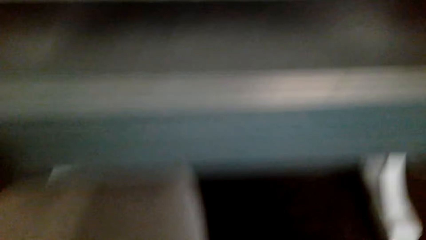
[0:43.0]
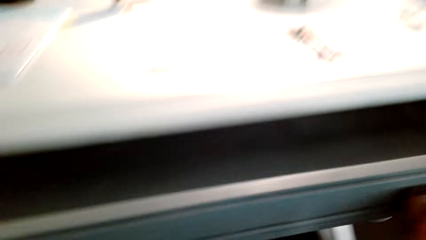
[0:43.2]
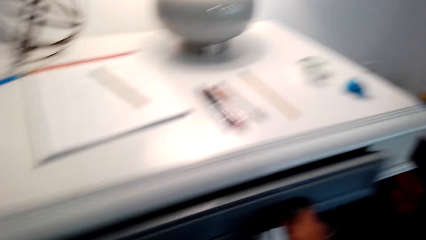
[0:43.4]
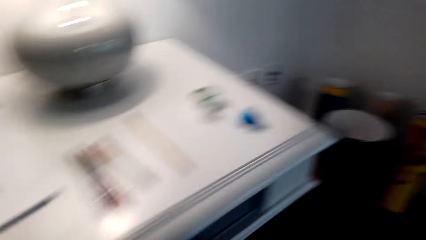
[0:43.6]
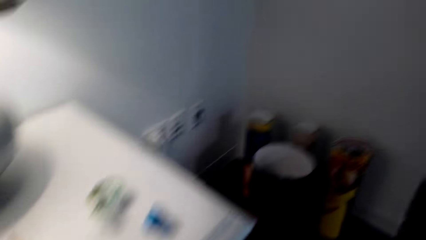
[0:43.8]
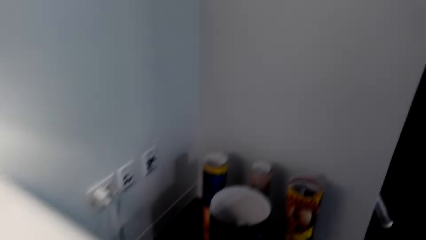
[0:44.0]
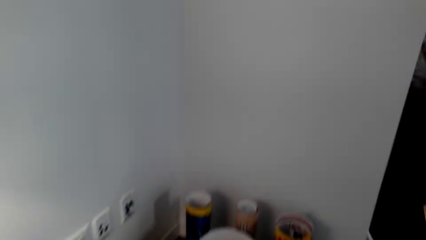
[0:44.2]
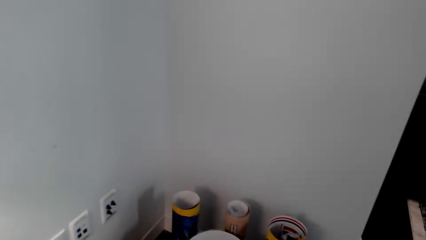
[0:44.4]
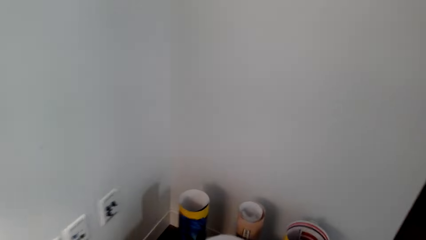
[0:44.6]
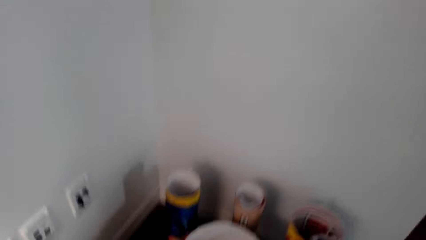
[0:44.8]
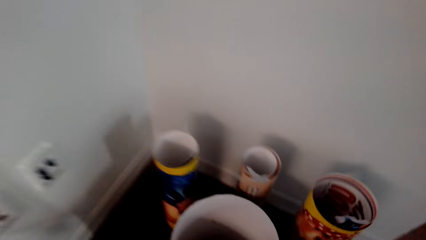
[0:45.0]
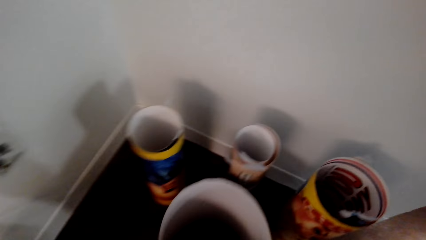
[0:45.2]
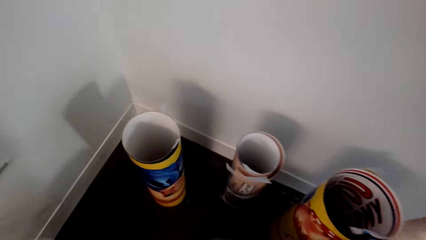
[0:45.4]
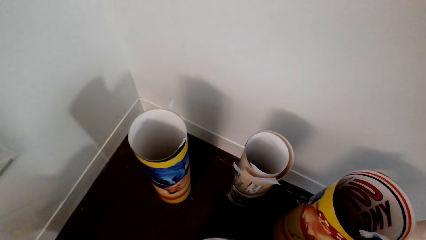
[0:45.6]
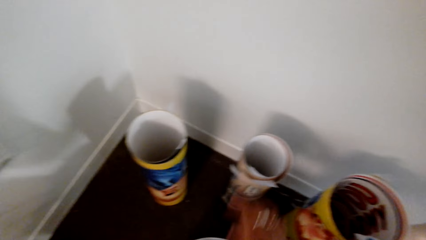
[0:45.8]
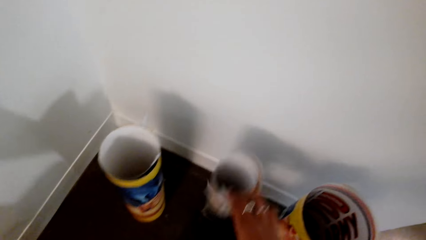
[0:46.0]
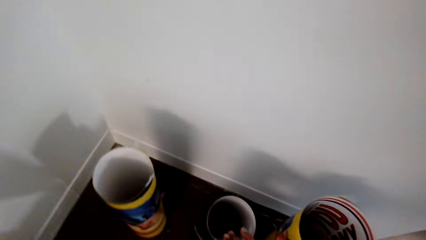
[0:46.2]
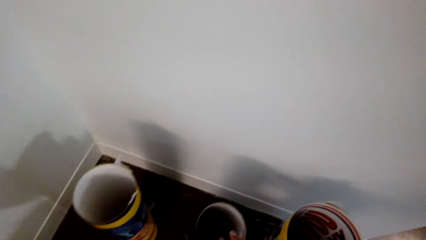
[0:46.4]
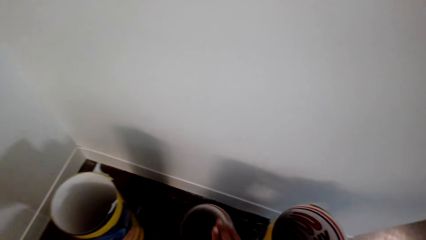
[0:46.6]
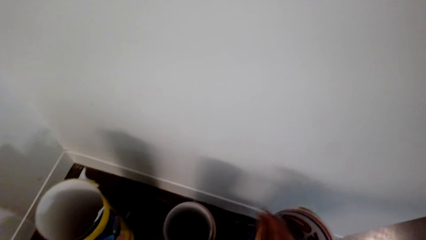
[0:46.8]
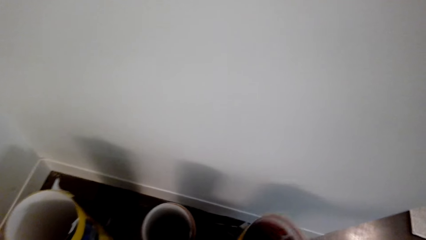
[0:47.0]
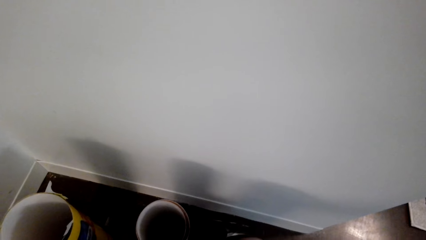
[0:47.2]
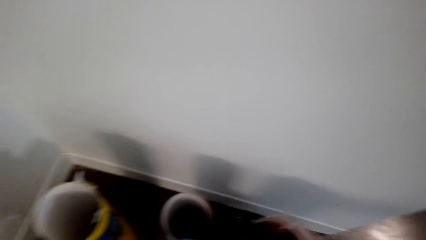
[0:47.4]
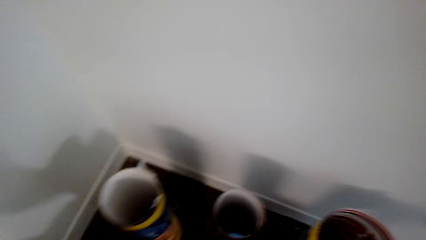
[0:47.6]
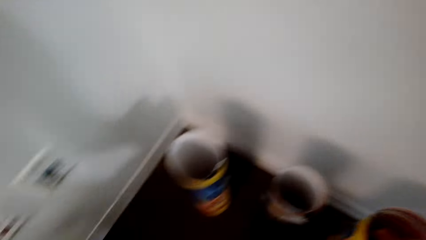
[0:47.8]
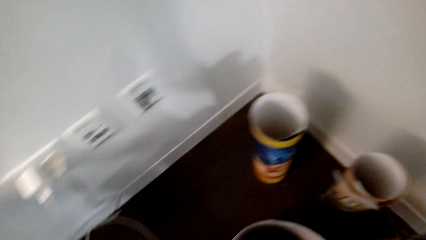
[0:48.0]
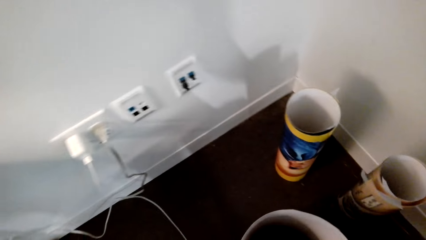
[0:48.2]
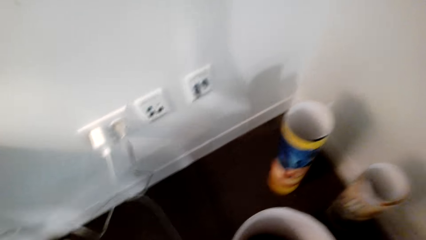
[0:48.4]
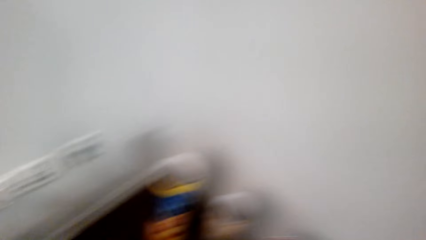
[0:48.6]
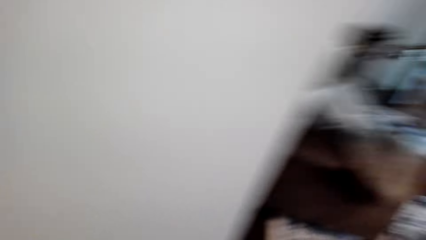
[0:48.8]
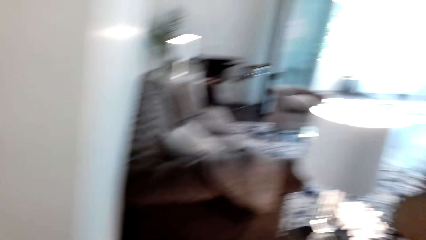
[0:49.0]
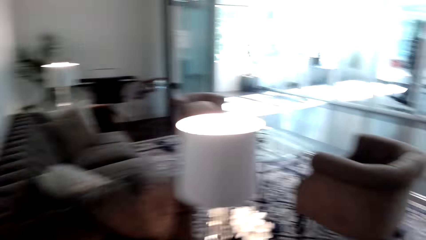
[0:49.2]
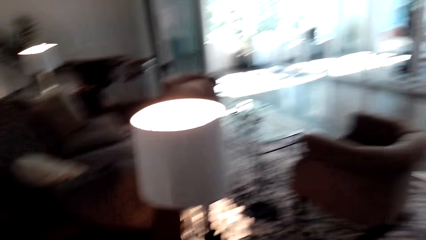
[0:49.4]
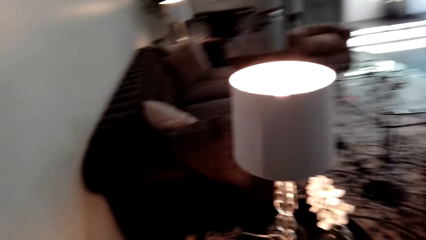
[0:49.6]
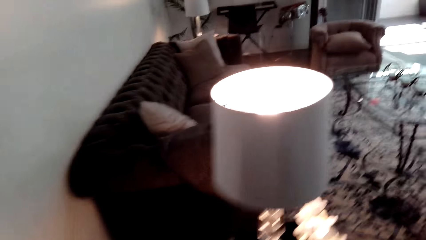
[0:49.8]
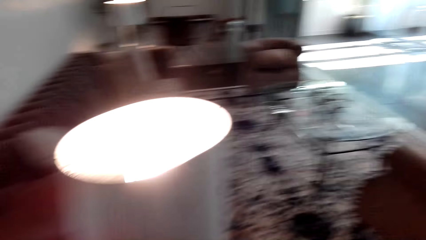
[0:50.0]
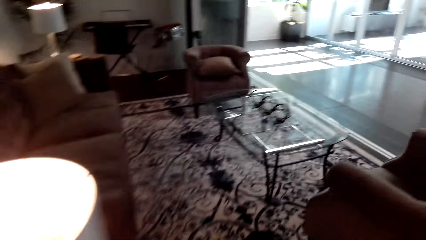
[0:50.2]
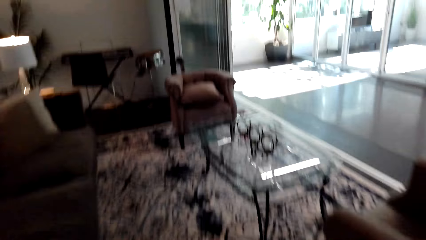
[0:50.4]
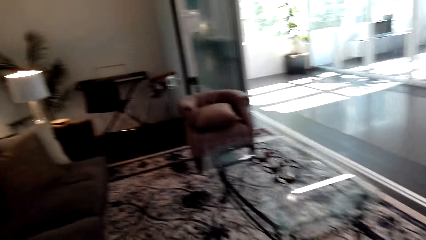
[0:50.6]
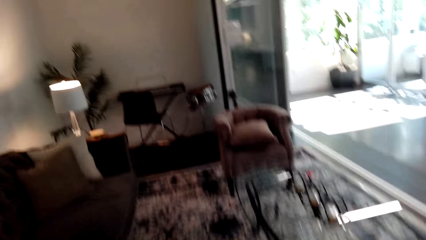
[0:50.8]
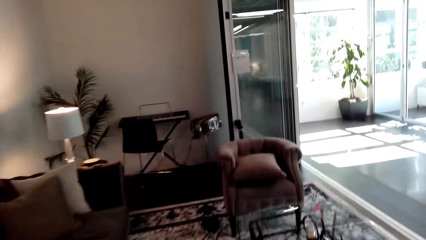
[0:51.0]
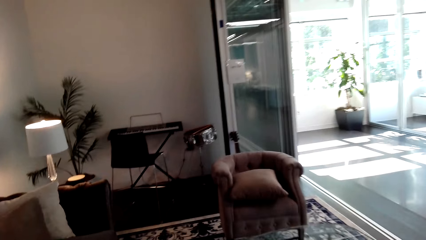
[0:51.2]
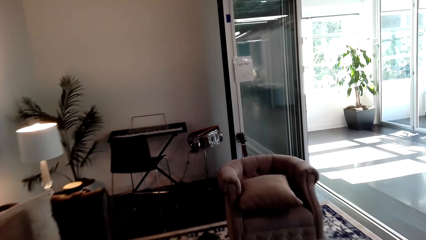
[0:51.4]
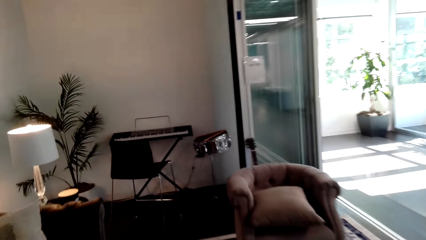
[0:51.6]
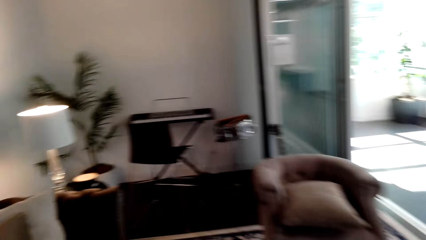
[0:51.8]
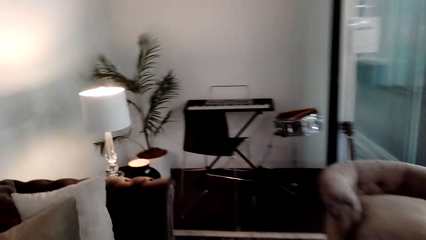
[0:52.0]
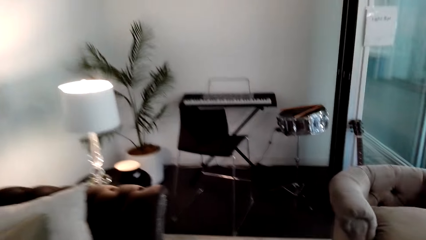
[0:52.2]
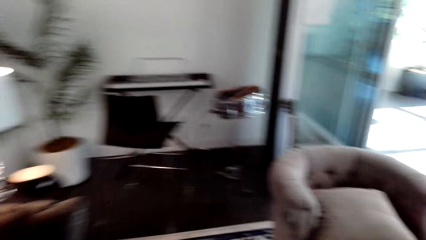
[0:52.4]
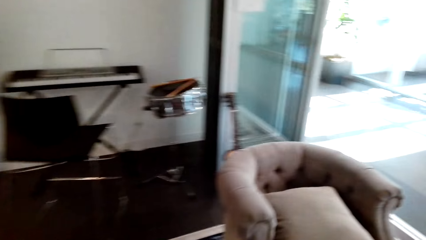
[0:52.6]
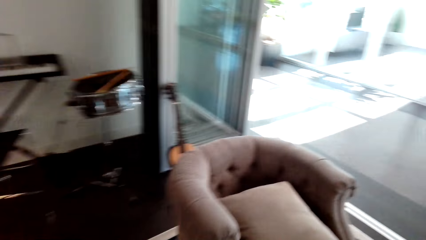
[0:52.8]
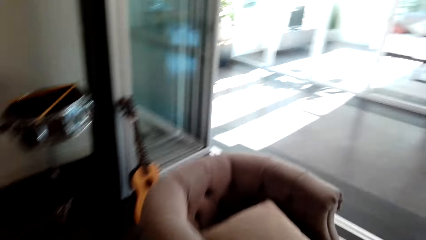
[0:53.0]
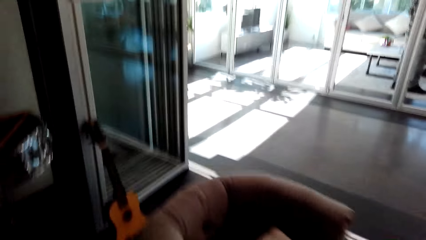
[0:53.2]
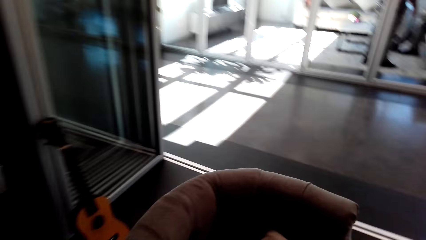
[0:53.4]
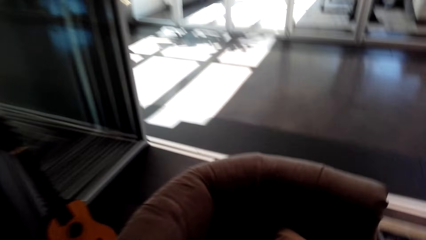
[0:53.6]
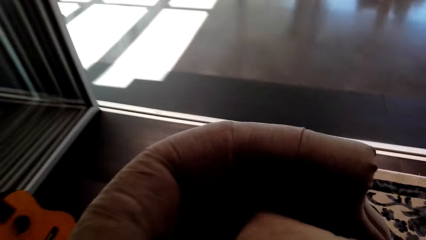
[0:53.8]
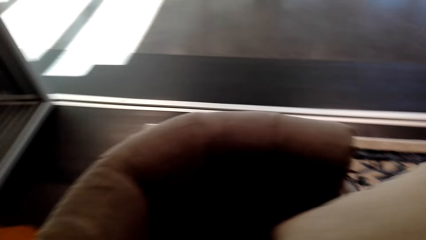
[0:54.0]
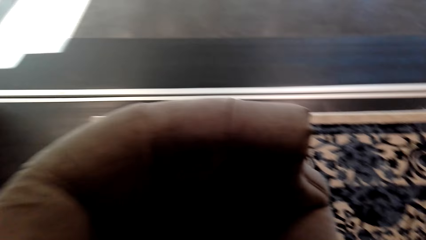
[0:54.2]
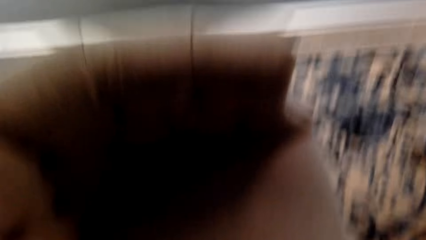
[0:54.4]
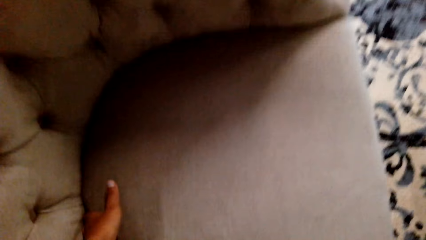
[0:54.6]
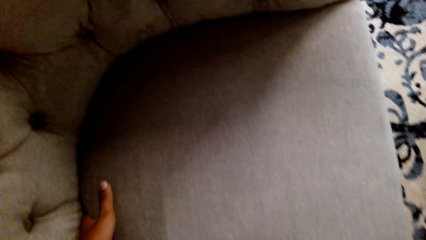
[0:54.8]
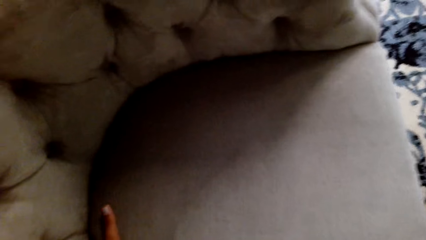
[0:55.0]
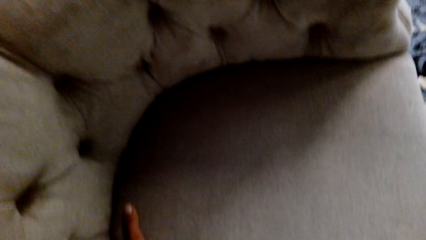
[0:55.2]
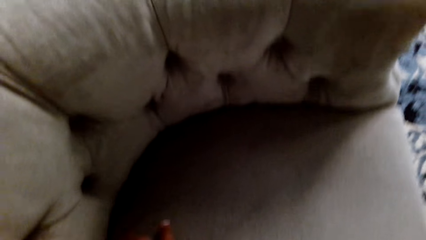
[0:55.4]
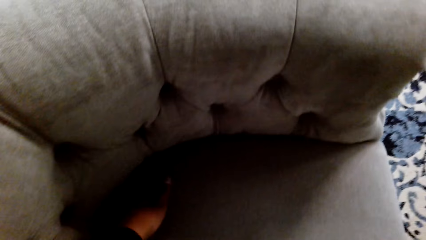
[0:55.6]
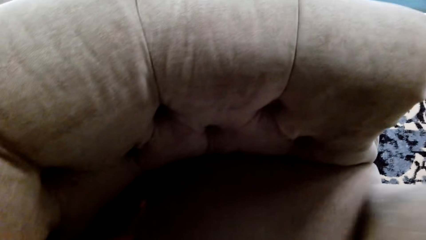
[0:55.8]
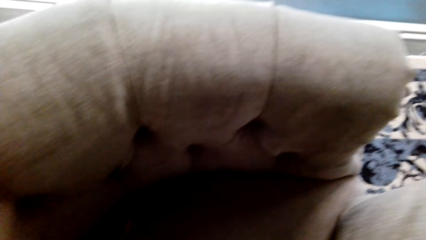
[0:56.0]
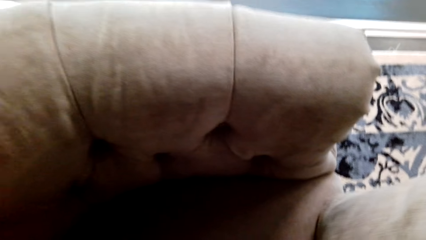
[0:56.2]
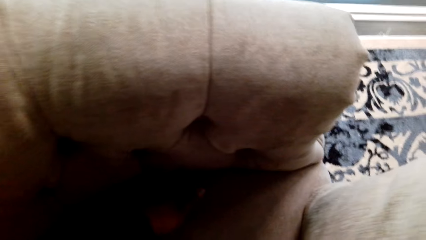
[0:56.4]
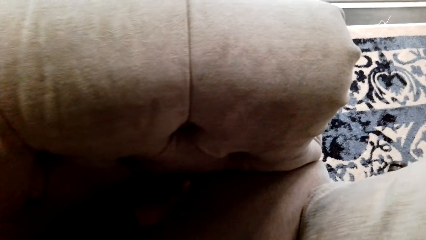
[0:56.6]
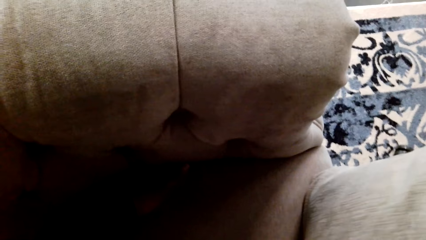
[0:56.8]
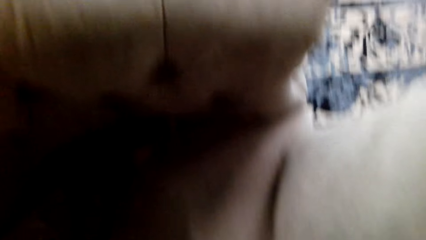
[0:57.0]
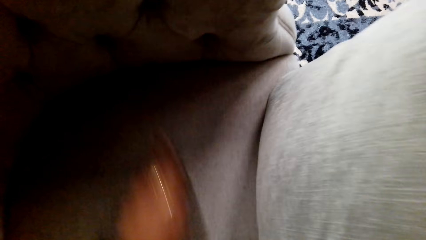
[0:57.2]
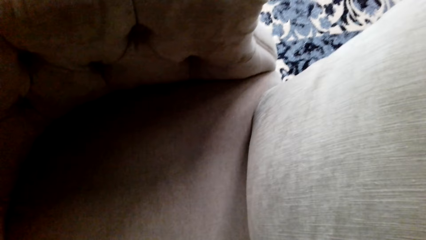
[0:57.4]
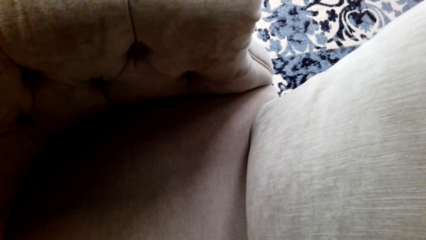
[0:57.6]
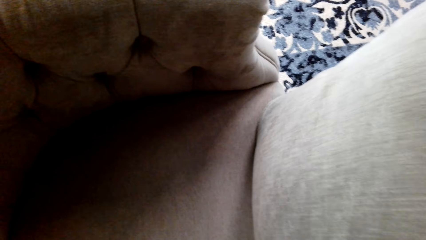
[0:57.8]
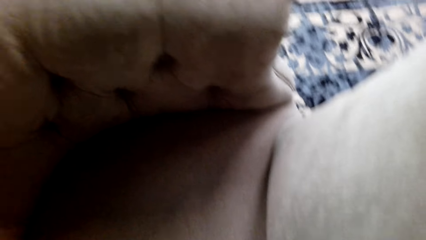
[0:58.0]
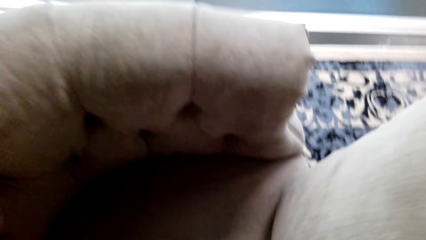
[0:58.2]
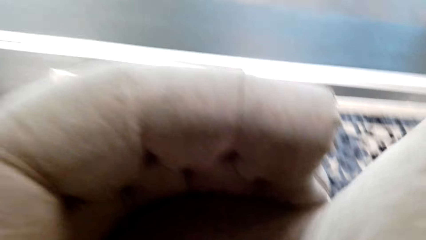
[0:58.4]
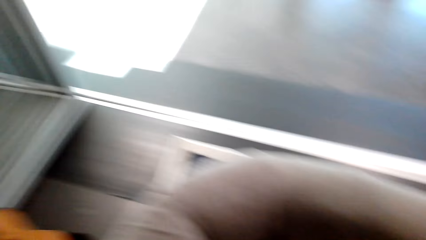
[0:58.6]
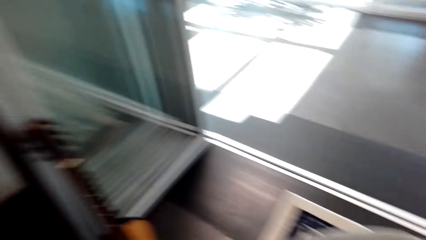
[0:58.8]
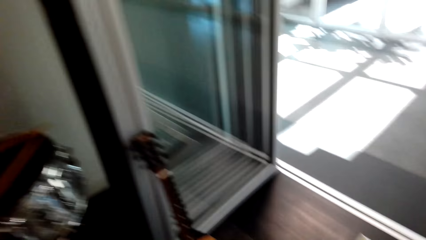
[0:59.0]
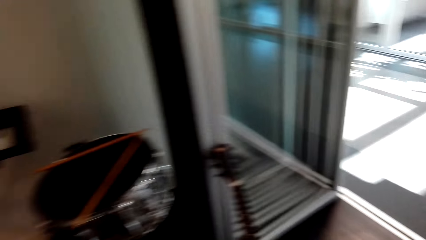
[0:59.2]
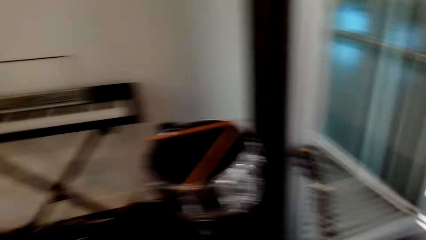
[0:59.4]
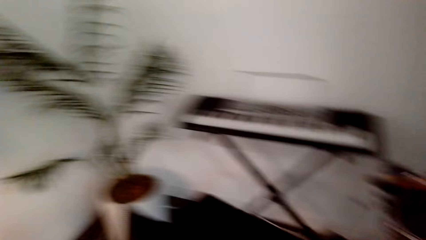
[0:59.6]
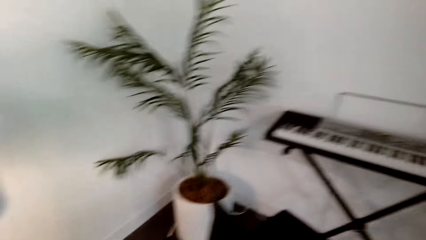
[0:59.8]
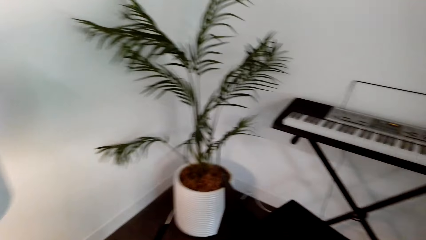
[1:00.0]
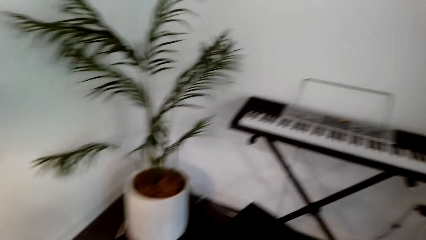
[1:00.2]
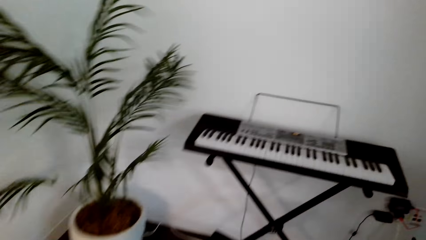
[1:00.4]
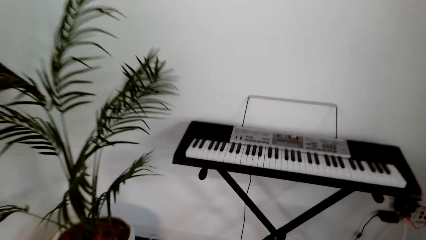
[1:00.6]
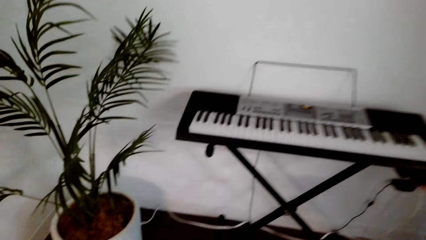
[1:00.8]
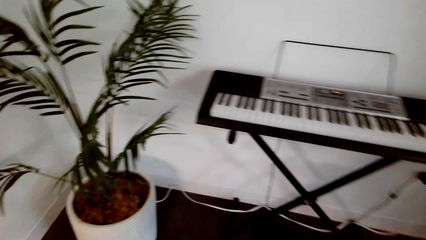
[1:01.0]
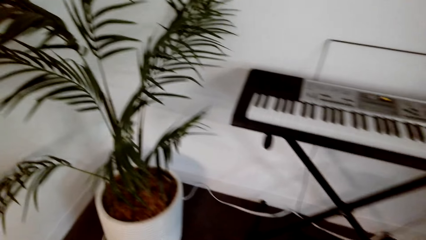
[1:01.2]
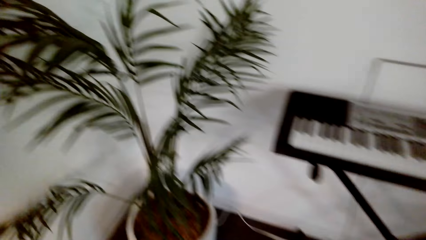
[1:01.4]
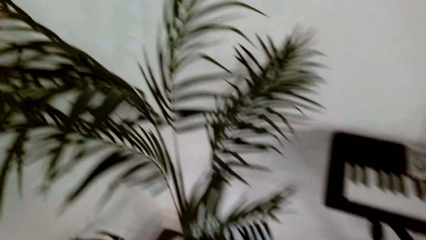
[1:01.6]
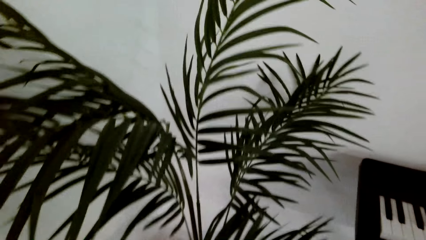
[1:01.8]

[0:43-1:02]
The camera wearer closes the drawer. They look at the posters. They put the posters aside. They walk towards the table. They remove the throw pillow. They search in the chair. They look around. They turn back.
